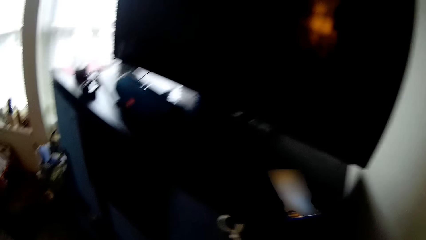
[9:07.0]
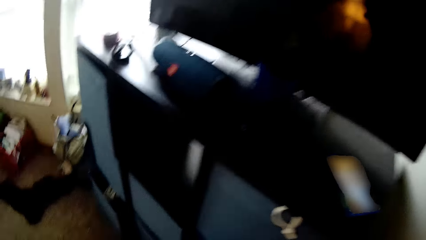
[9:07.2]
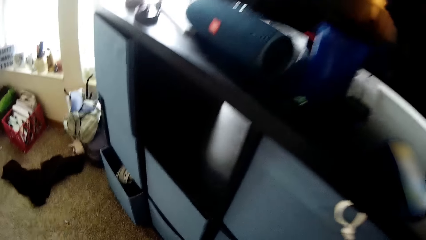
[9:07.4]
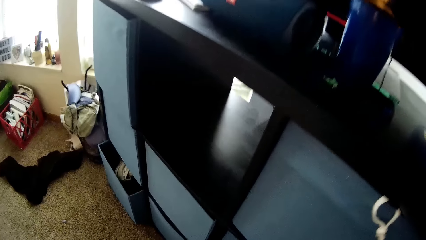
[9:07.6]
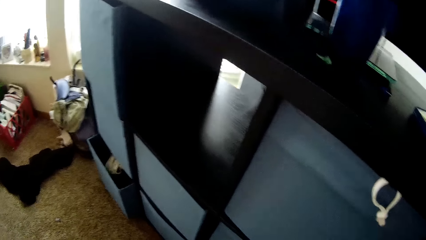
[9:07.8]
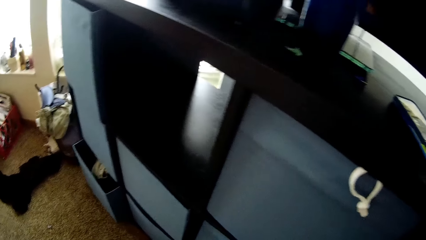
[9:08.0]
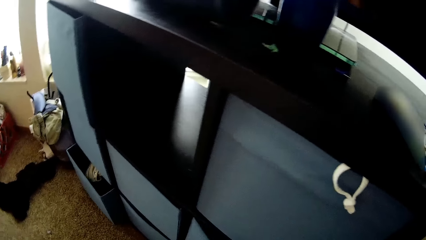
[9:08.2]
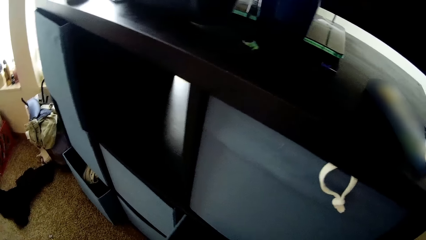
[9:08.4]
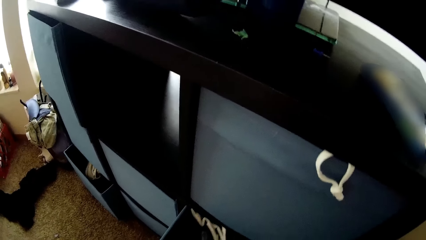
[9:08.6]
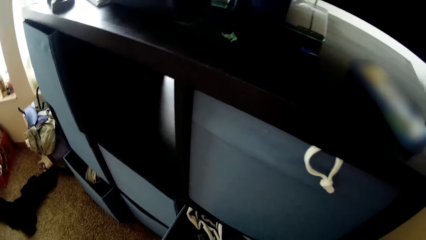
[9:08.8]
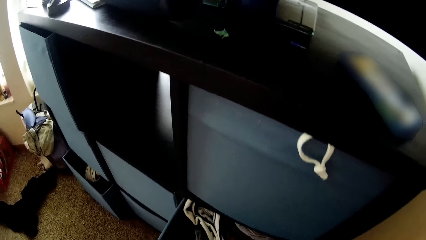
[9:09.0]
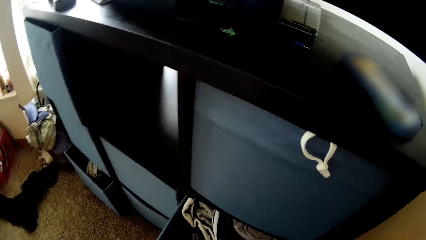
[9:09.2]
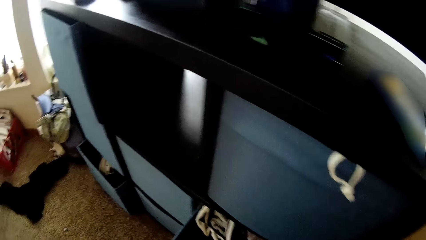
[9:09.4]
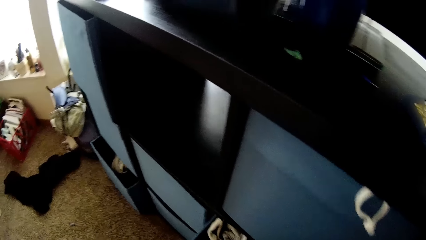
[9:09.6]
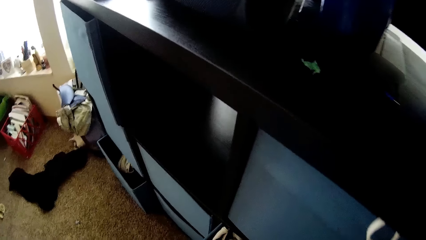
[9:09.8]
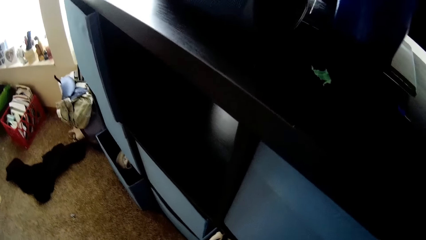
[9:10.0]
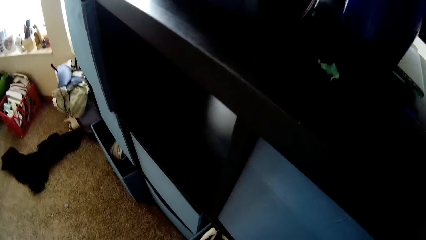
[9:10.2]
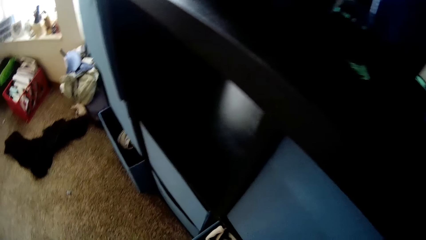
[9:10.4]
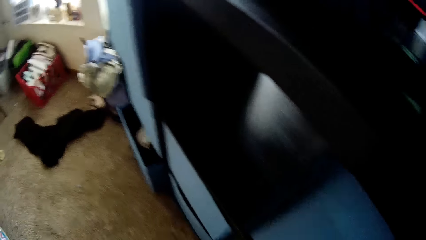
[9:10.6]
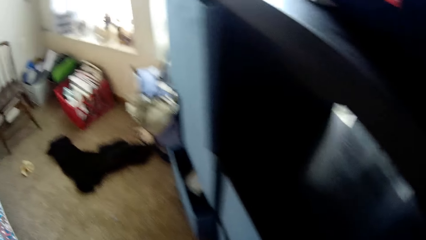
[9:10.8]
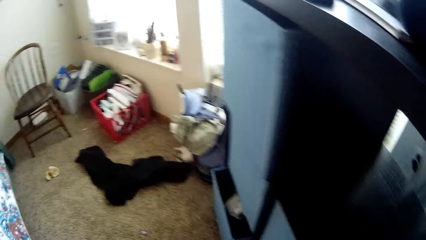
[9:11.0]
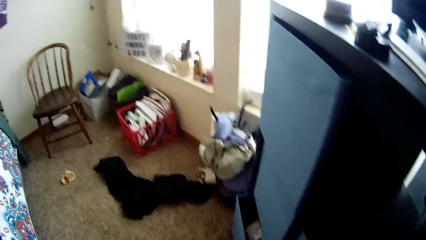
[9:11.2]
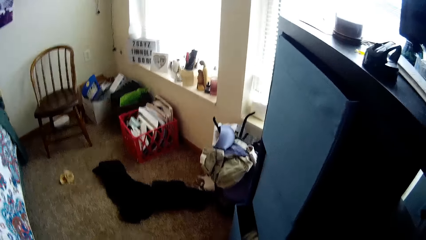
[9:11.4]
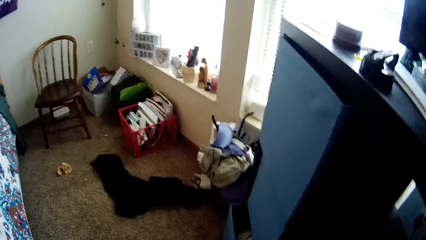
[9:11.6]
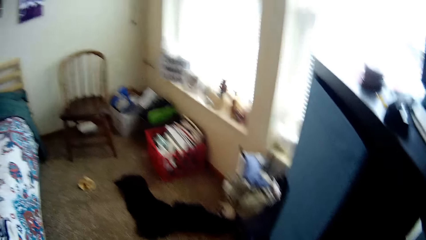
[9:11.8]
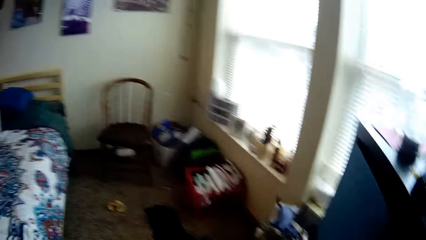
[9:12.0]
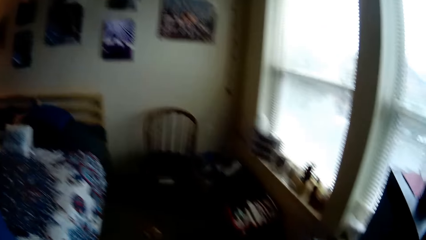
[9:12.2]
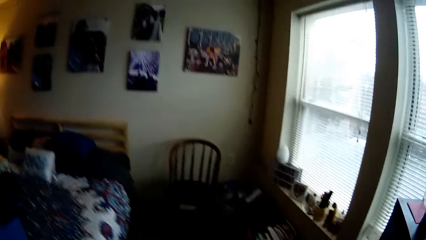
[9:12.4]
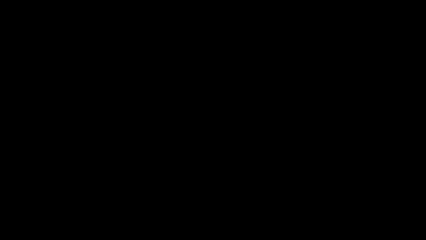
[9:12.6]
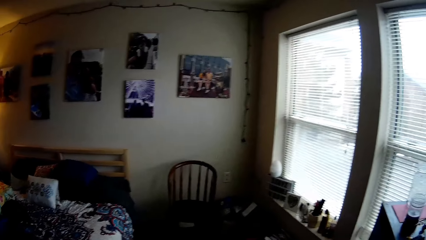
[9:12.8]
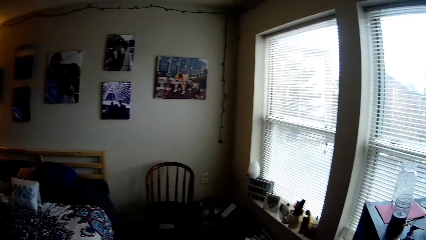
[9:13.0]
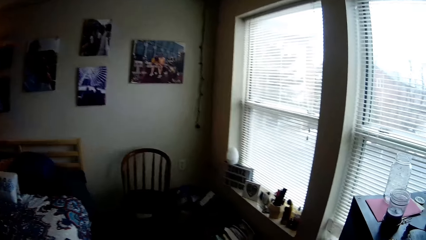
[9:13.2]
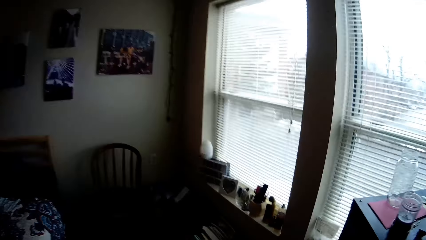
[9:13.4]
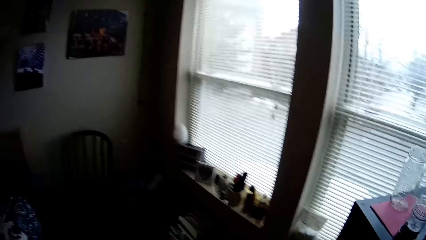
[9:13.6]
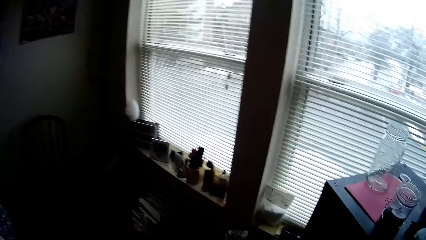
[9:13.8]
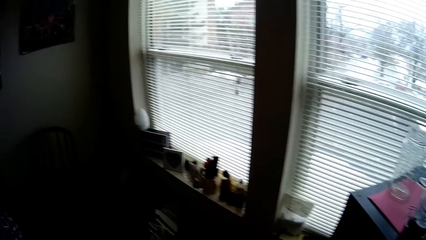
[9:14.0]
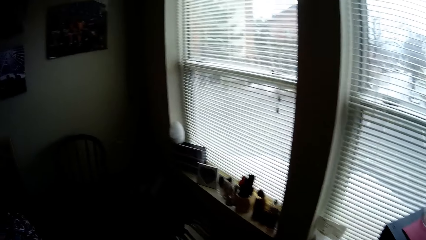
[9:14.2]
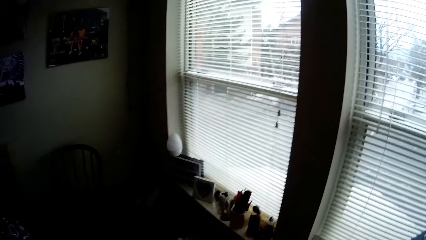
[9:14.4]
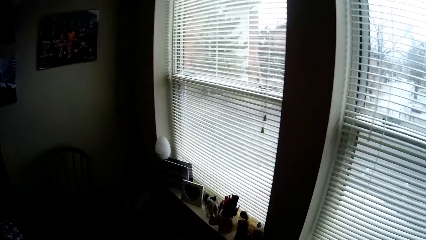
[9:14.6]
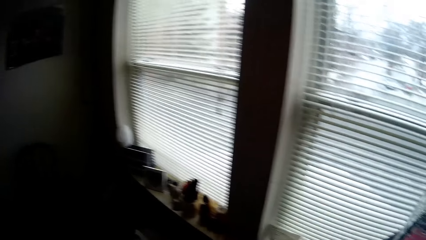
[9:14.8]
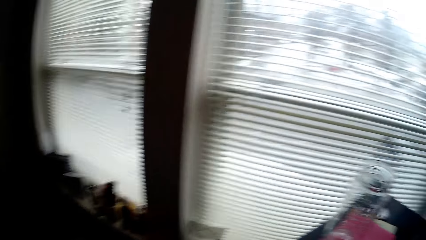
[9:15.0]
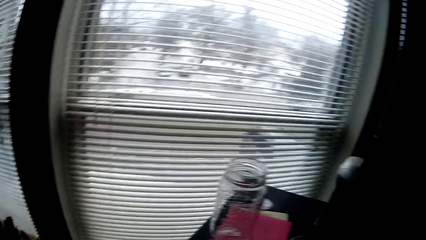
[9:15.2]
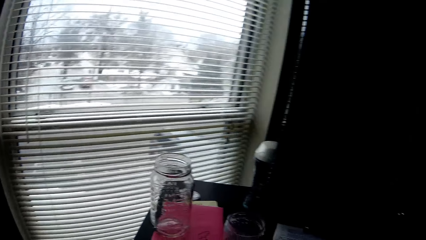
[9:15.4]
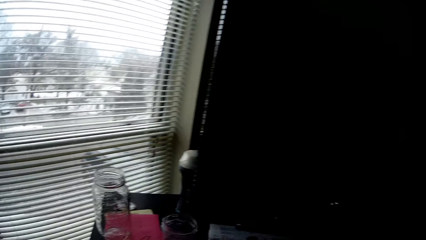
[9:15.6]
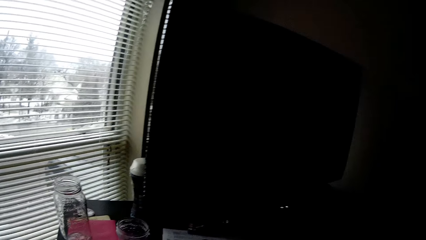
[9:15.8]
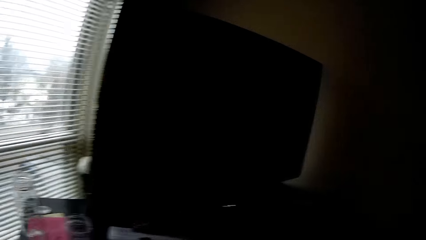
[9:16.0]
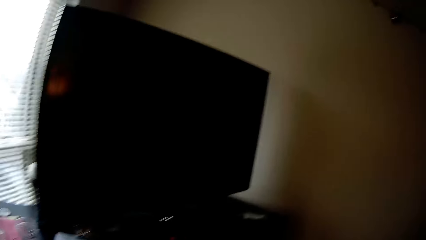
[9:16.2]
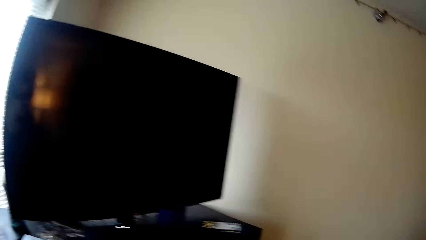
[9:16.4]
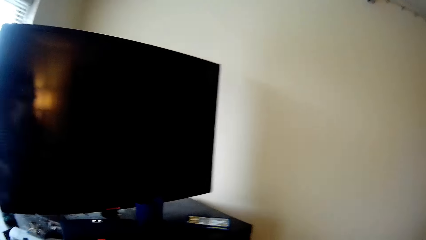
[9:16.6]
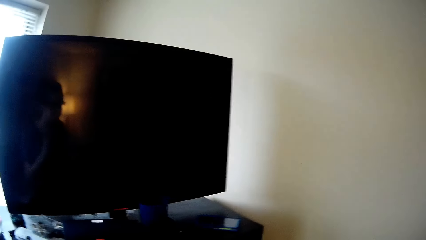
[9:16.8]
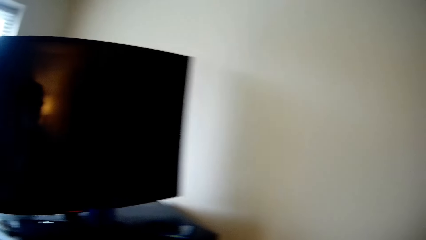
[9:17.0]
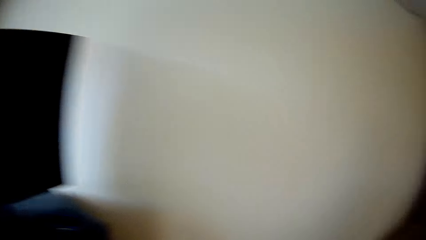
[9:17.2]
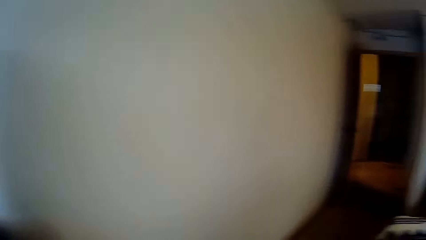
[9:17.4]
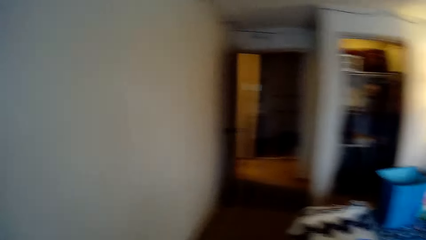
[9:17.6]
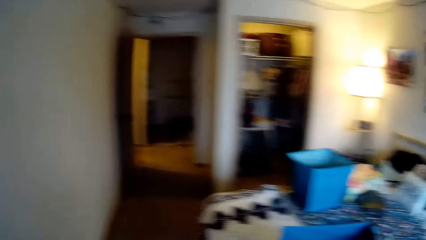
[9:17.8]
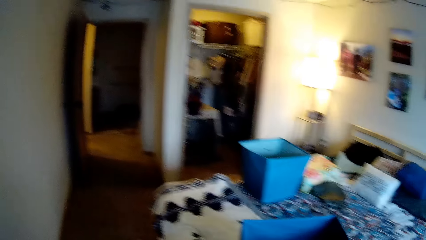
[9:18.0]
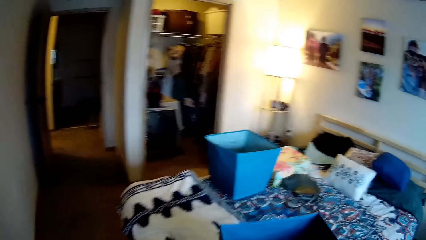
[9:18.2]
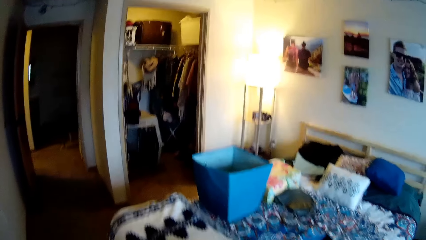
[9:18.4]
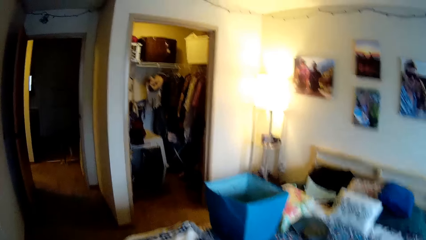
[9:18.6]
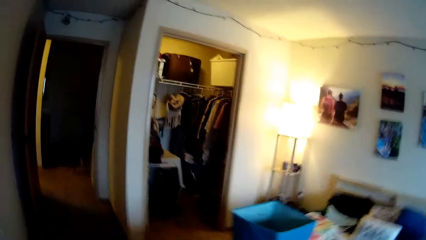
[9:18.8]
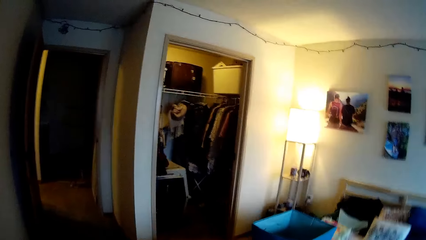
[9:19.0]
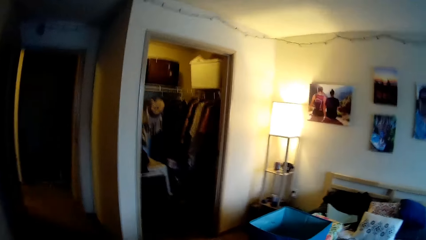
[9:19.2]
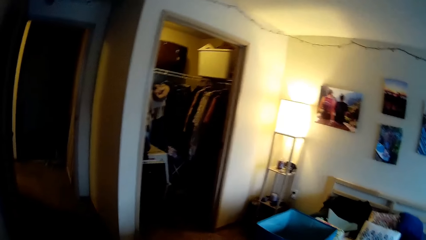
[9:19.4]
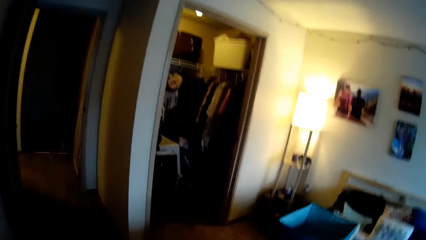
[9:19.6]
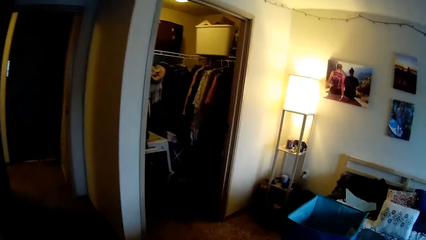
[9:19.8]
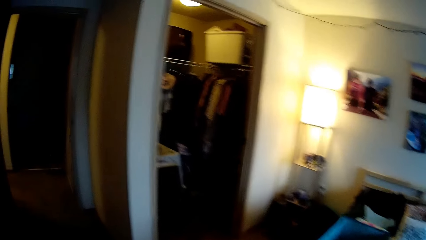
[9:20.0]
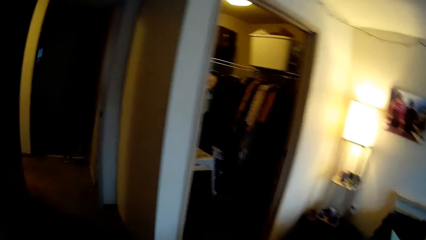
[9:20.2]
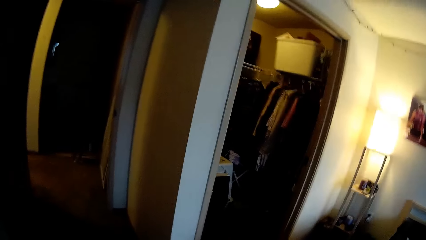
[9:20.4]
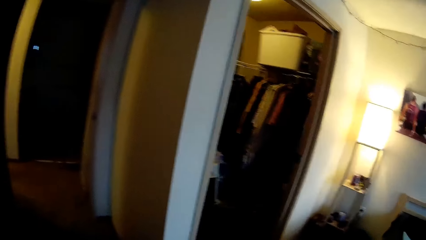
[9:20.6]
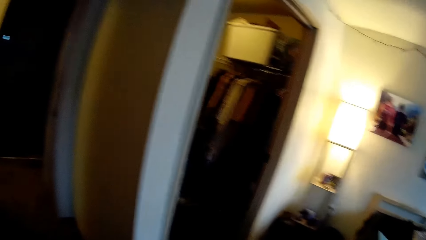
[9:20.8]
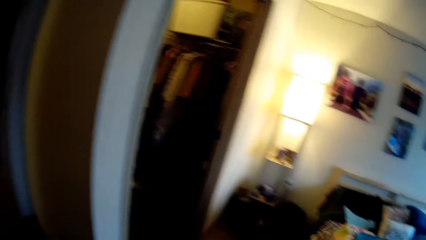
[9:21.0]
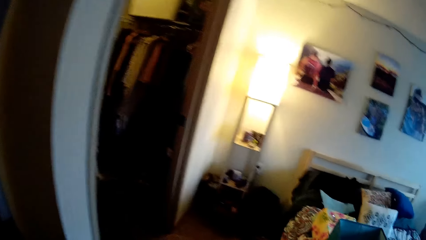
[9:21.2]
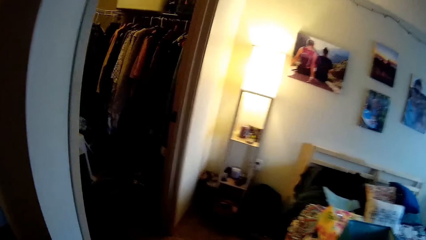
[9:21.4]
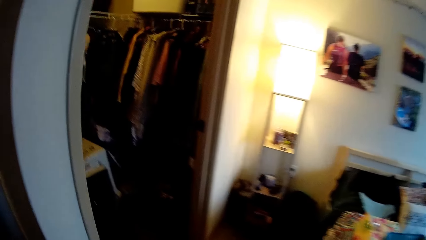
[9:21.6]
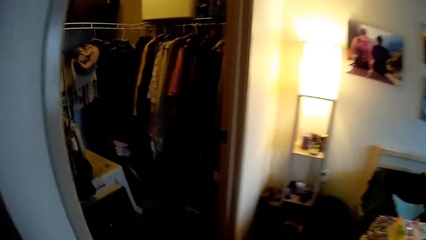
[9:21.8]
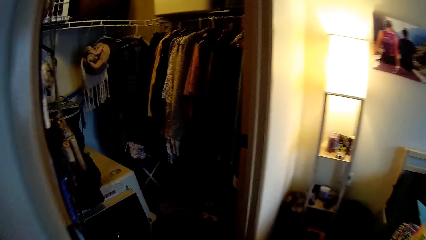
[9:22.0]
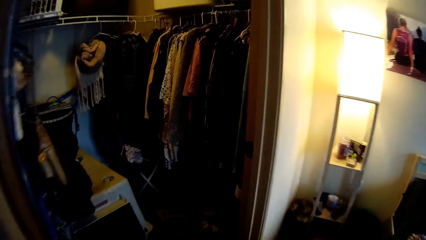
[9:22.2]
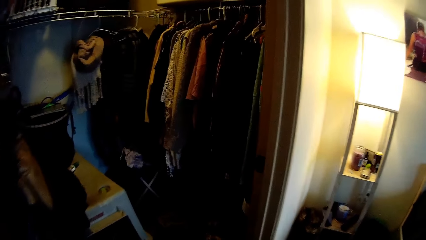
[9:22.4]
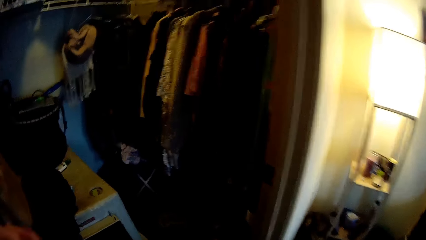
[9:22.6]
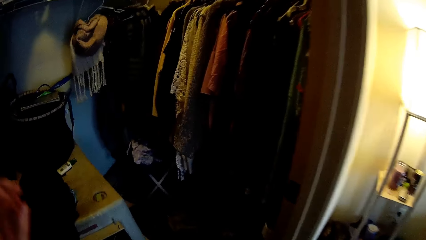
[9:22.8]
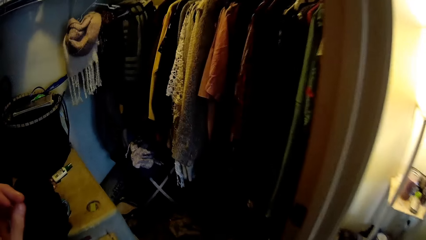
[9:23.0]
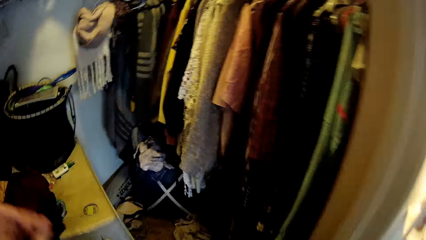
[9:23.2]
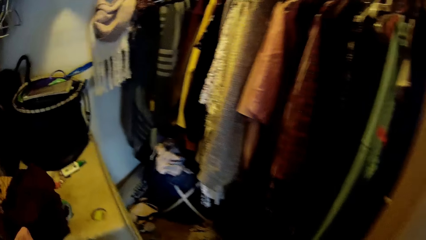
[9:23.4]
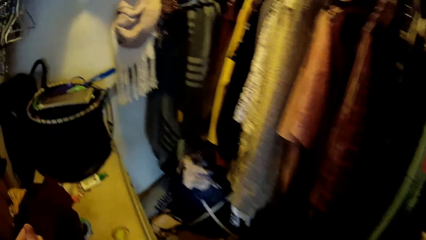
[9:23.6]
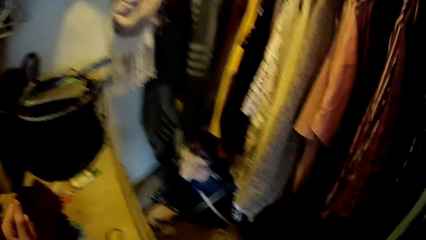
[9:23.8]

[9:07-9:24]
The camera wearer pulls the box in the cabinet. They walk in the house. They lift a hand.
